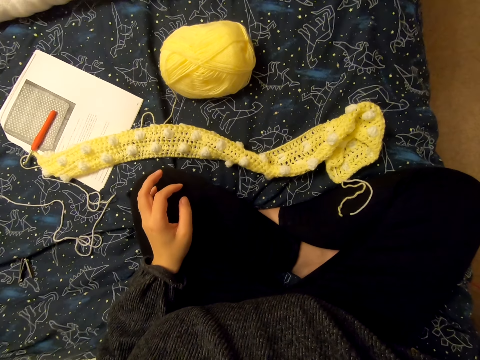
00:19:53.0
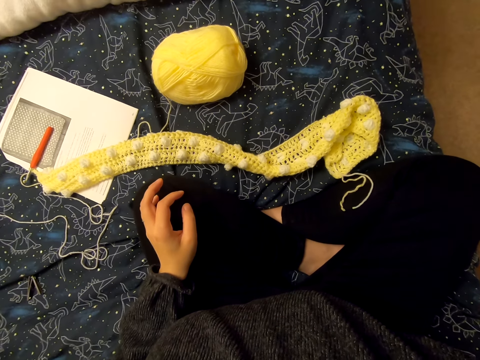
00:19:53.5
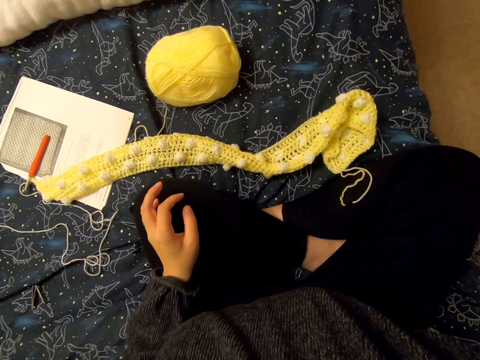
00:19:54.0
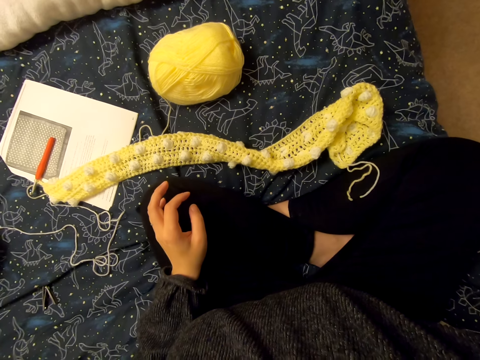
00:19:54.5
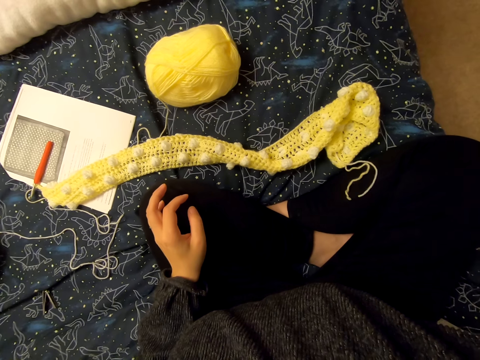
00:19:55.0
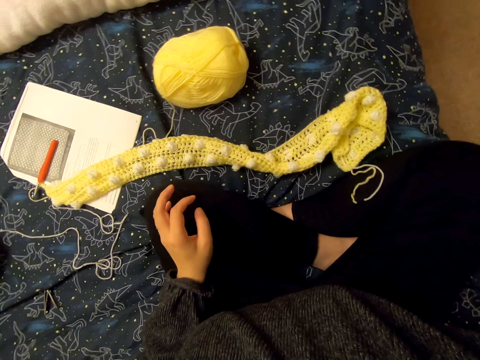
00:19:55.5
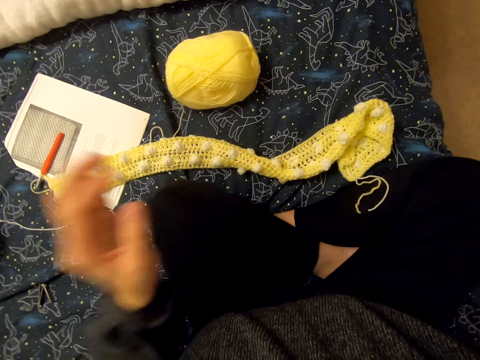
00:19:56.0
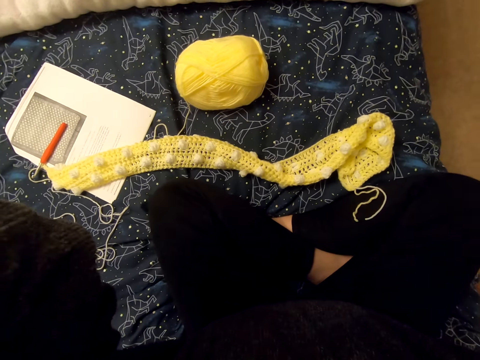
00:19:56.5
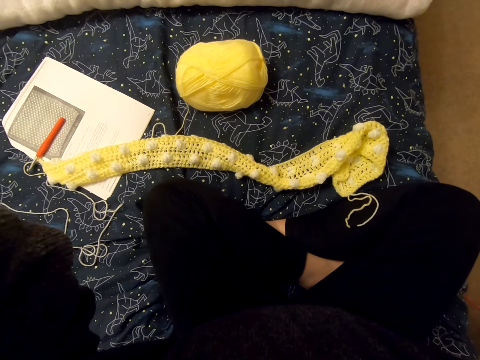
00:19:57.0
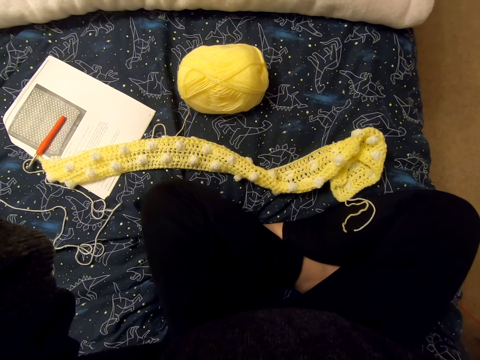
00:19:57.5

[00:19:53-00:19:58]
The camera wearer adjusts the camera.
